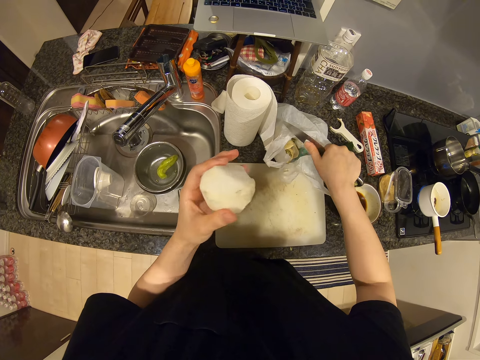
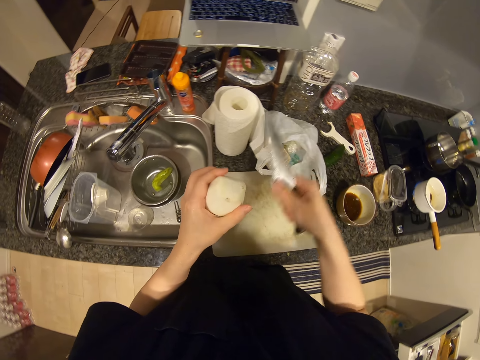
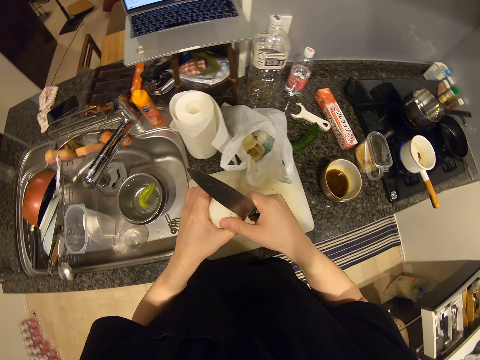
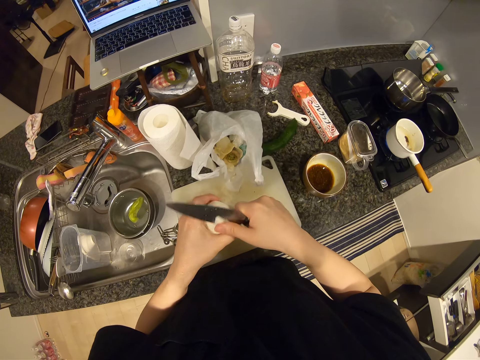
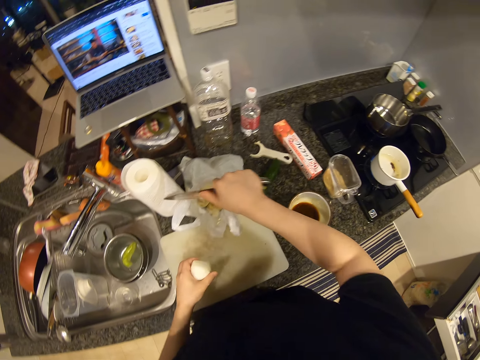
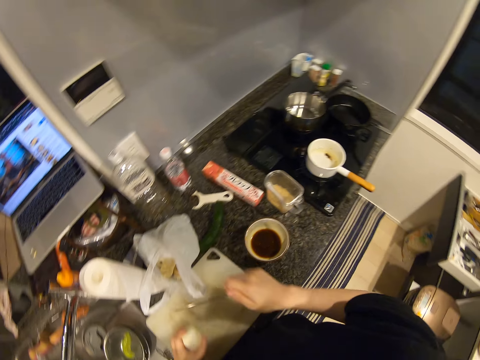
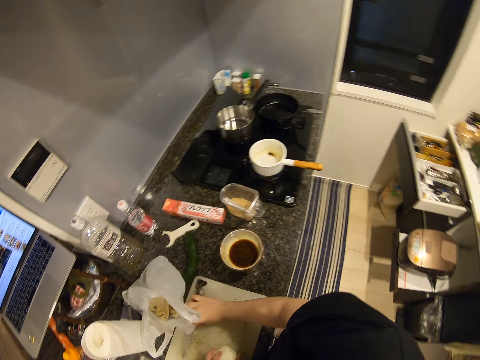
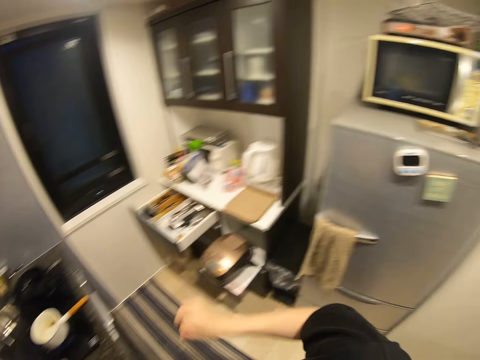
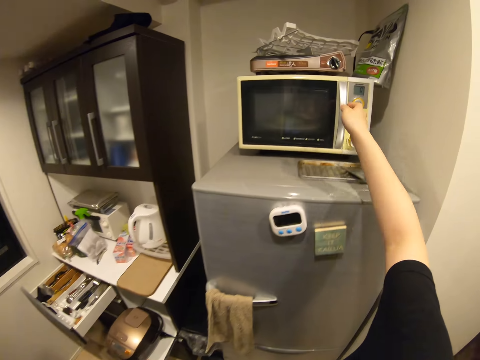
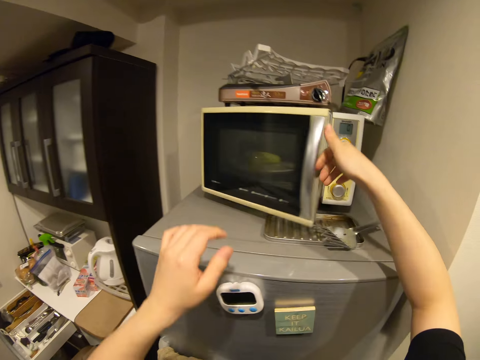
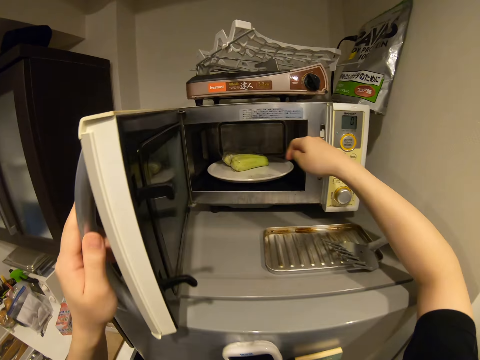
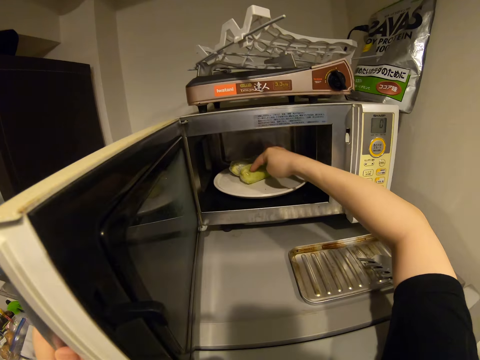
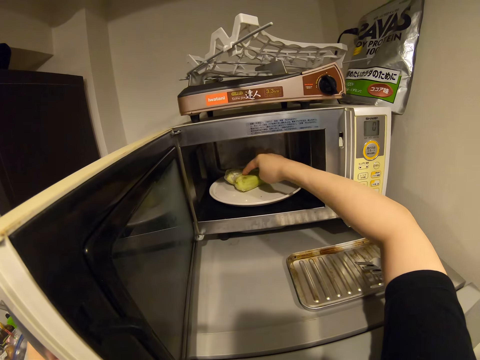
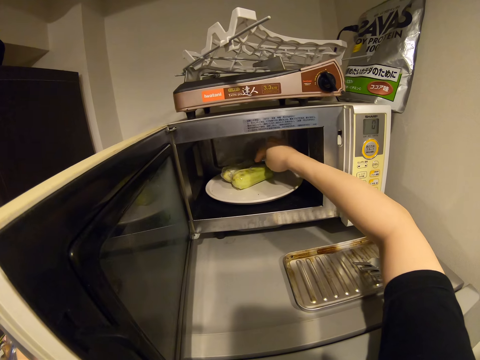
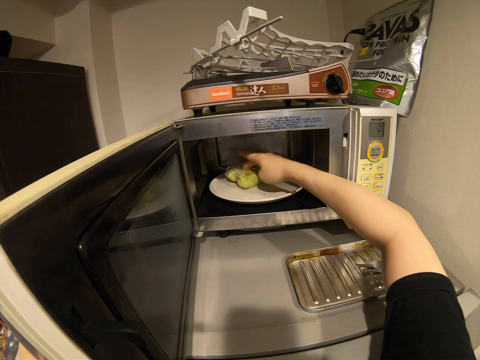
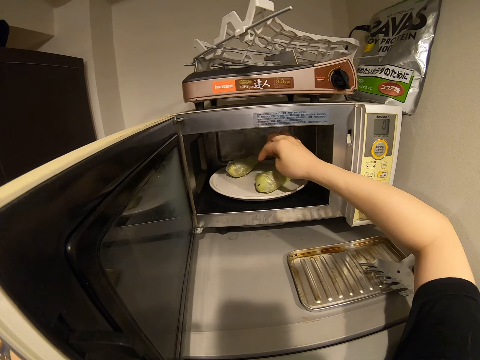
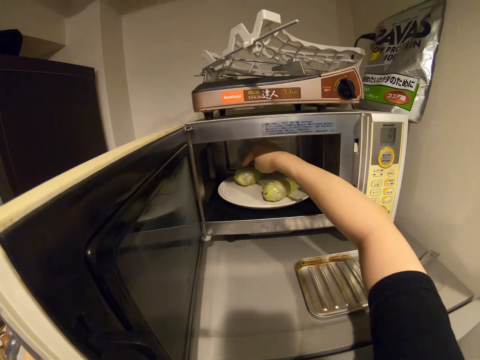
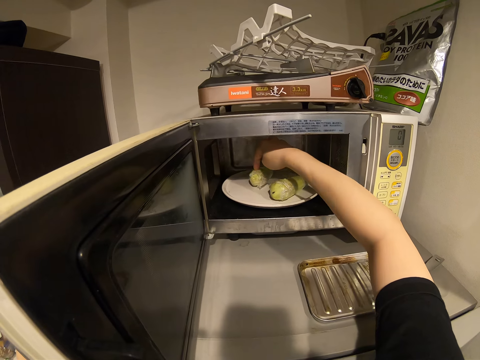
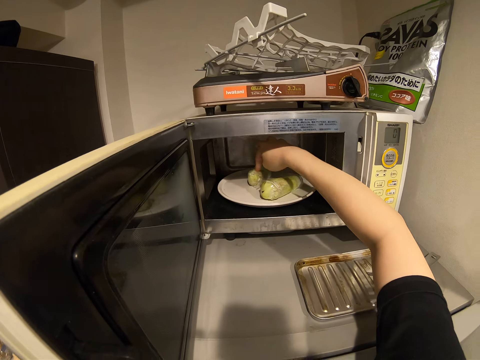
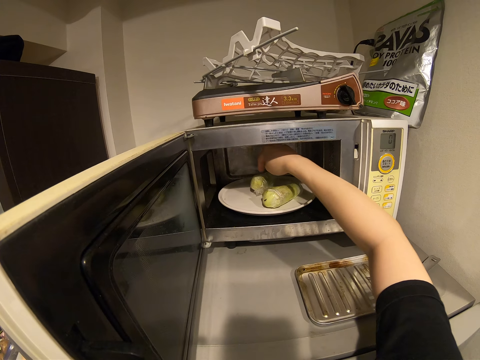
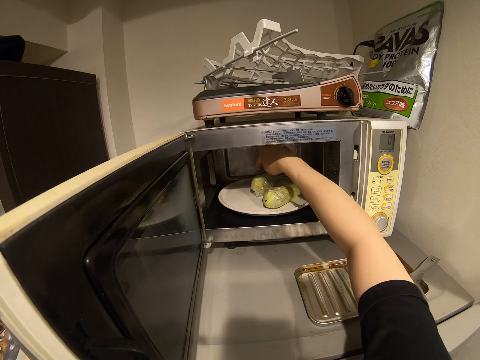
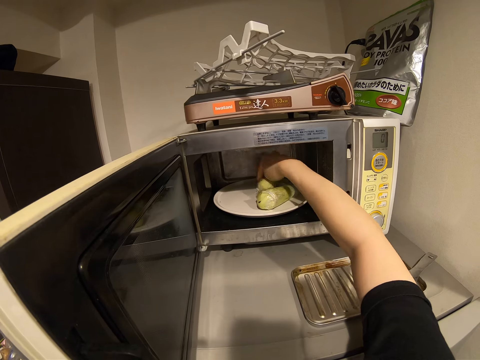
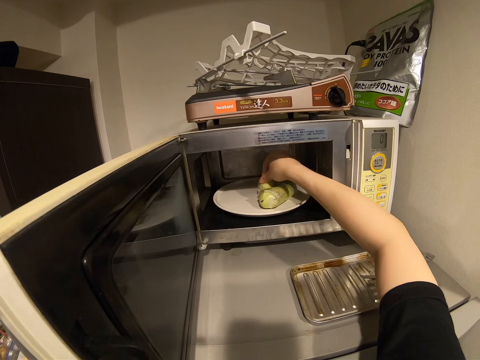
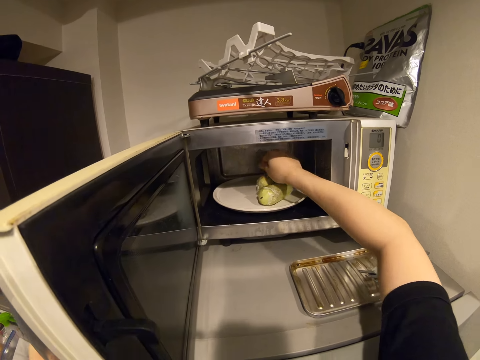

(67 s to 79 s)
The camera wearer peels the rotten part of the potato or white radish with the knife. They throw the rotten part in the plastic bag. They drop the knife on the chopping board. They open the microwave door. They inspect the bottle gourds in the microwave and press something.

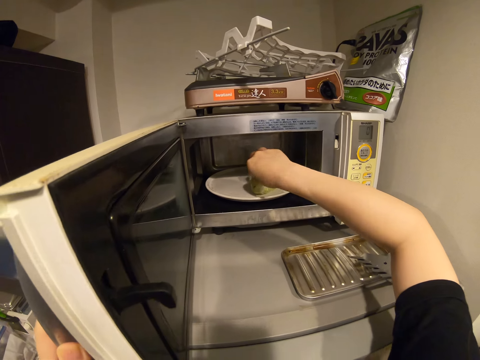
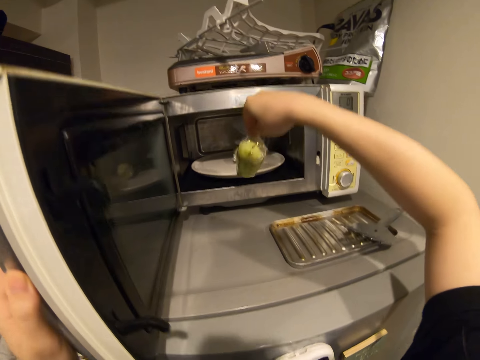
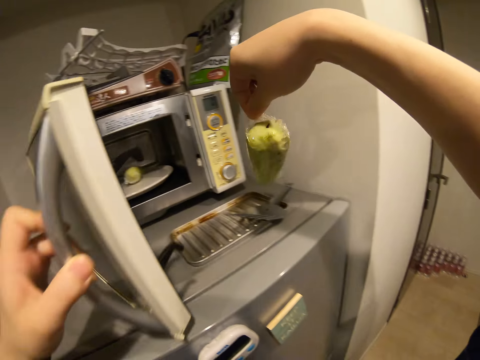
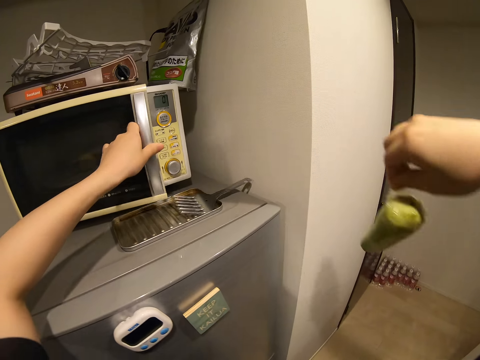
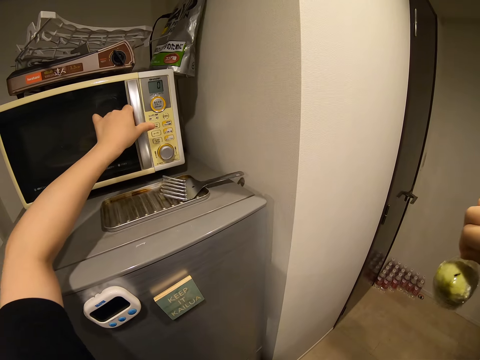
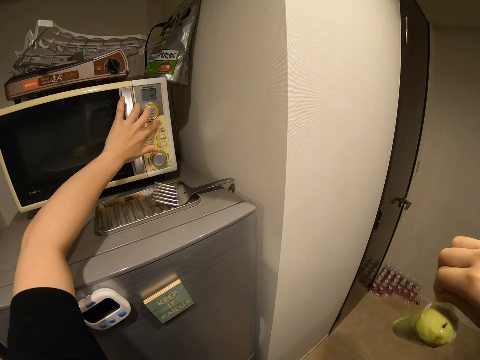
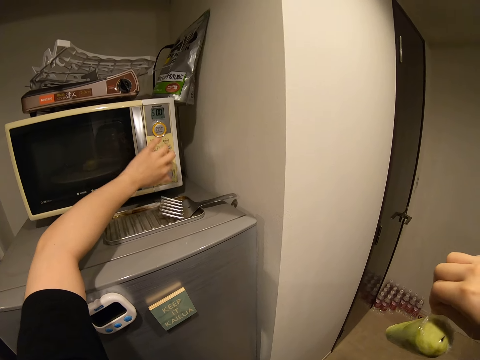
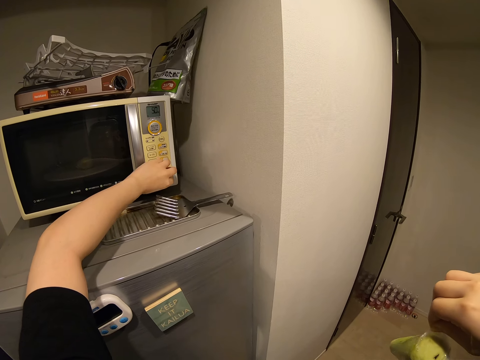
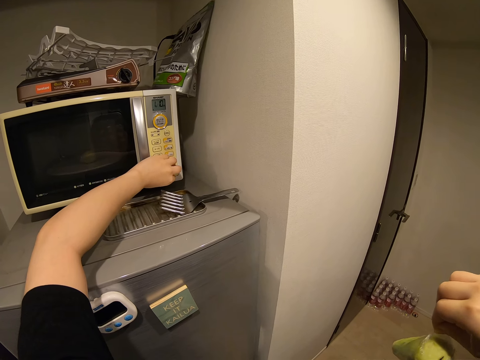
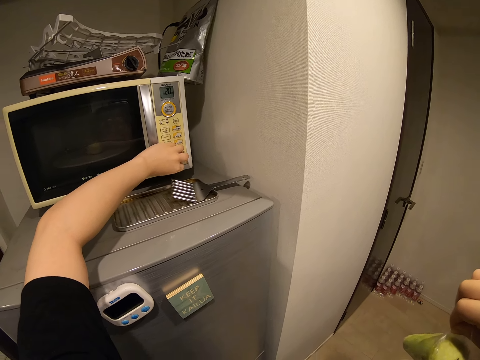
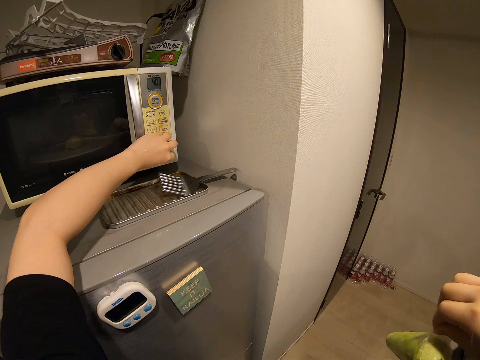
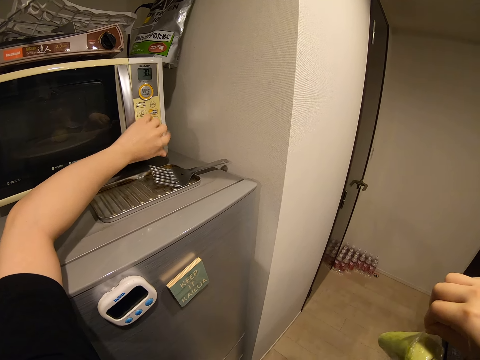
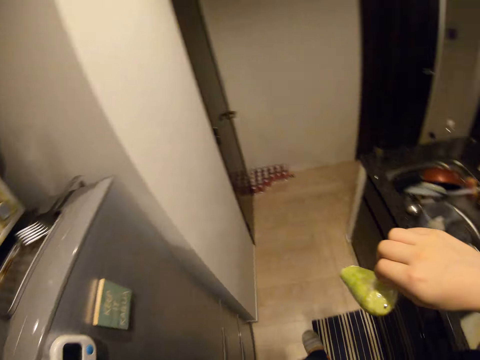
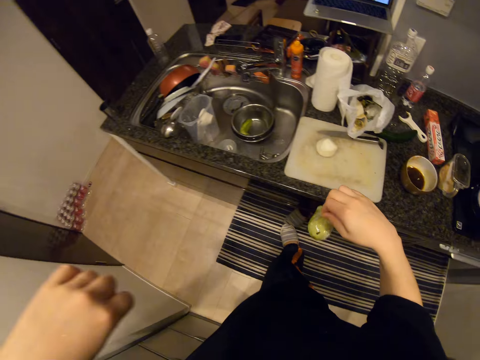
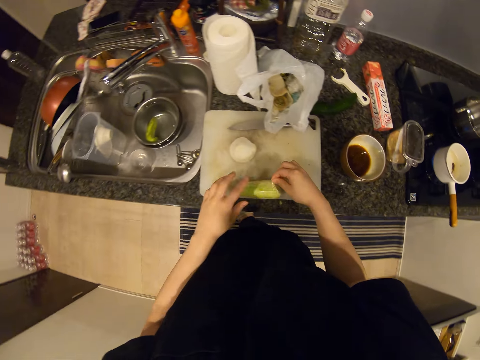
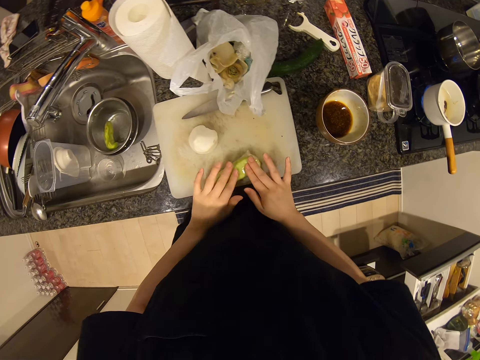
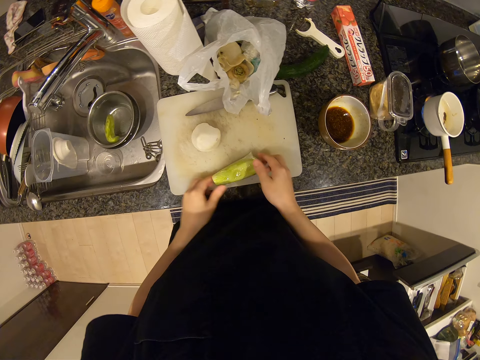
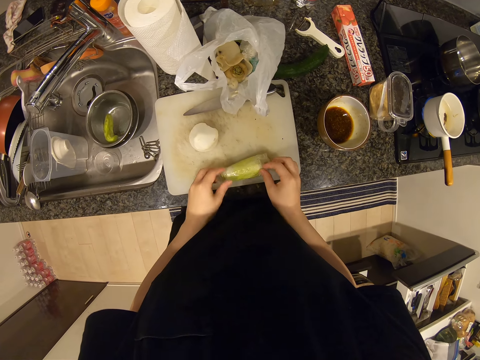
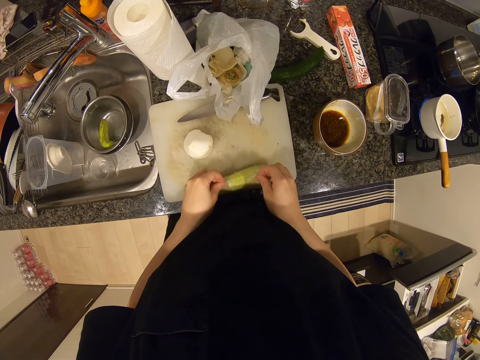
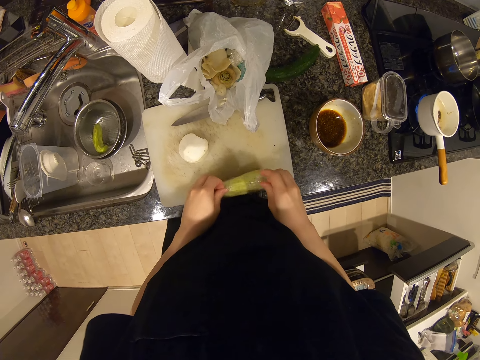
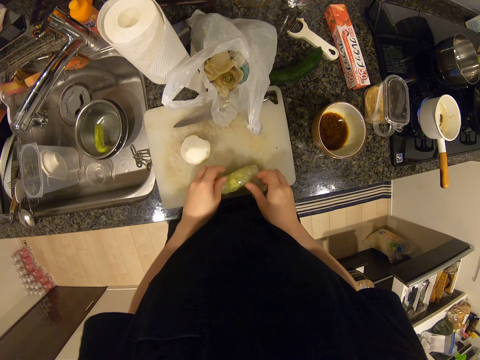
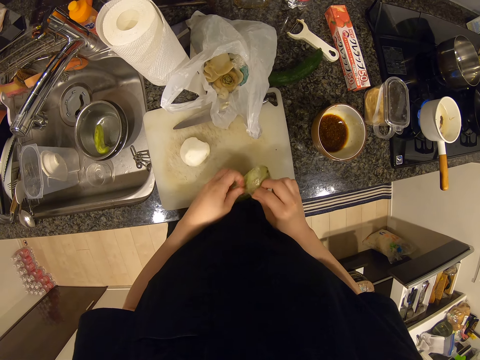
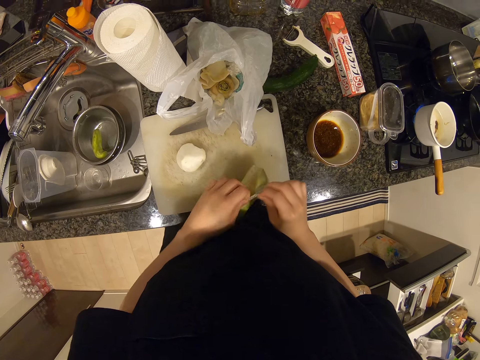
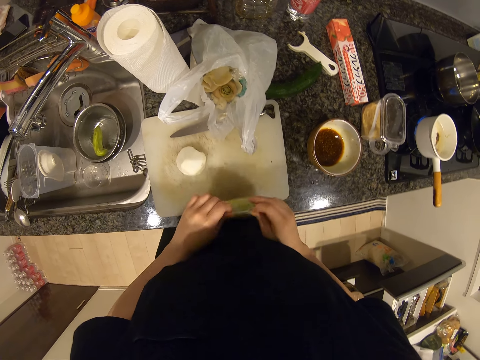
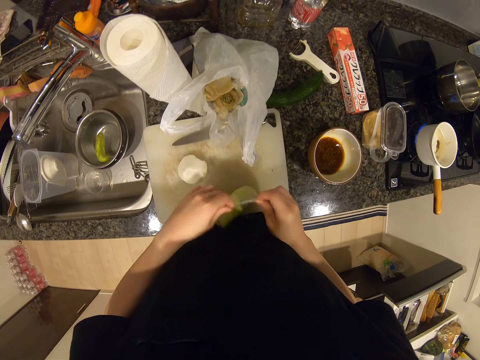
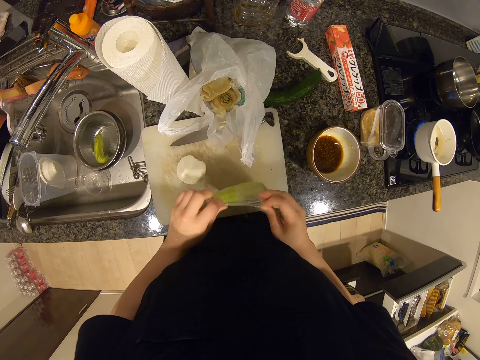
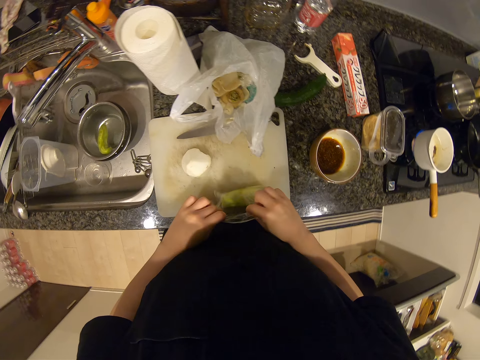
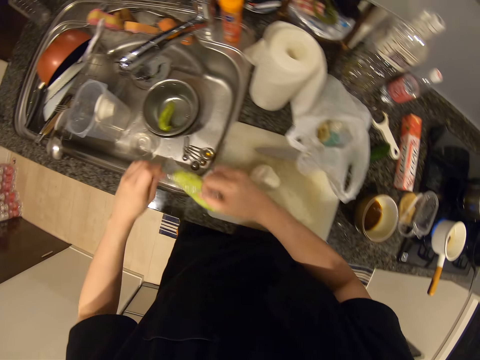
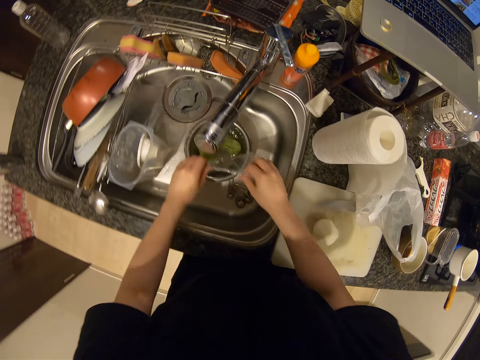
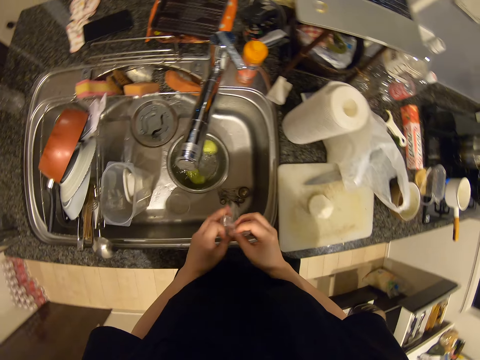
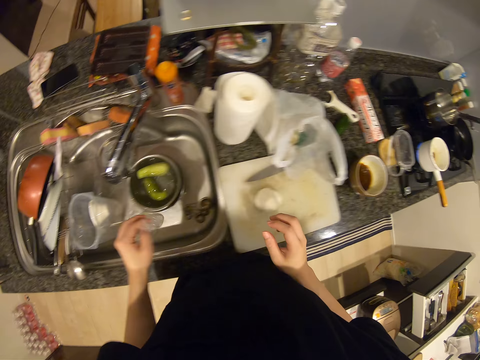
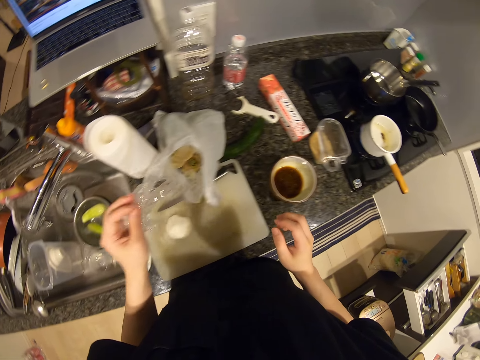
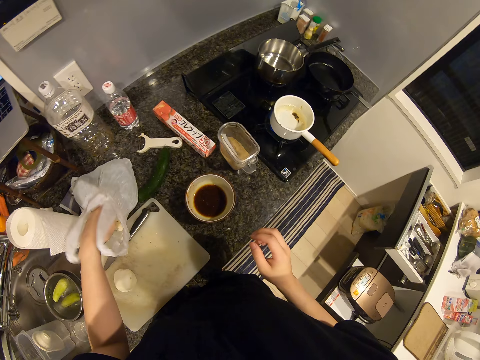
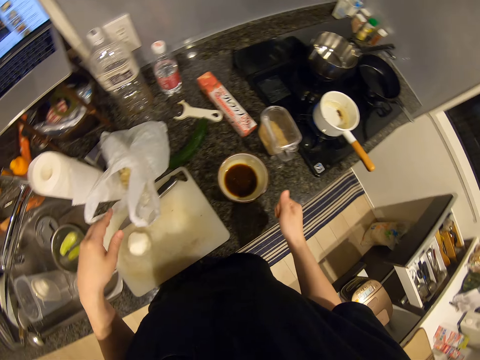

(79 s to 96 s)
The camera wearer picks one of the bottle gourds in the microwave. She closes the microwave door. She presses some buttons on the microwave. She turns the knob on the microwave. She drops the bottle gourd on the table. She presses something with her fingers. She removes the clear foil on the bottle gourd. She picks something. She drops the bottle gourd in the sieve bowl in the sink. She folds the clear foil. She throws the clear foil in the plastic bag.
